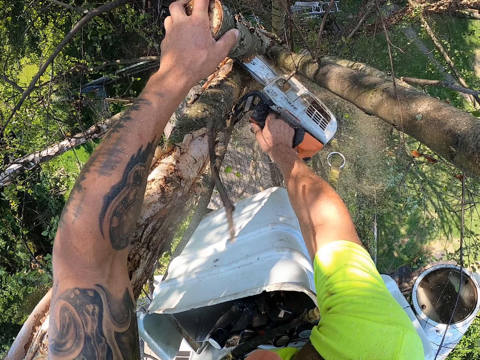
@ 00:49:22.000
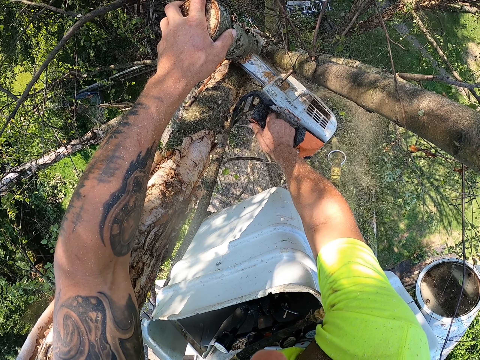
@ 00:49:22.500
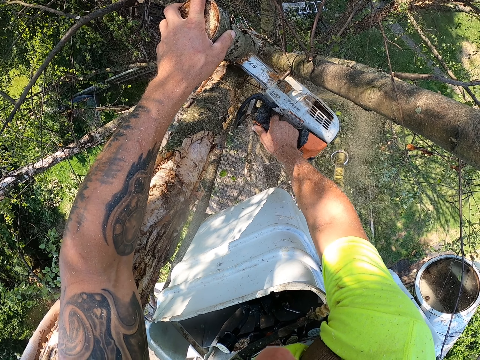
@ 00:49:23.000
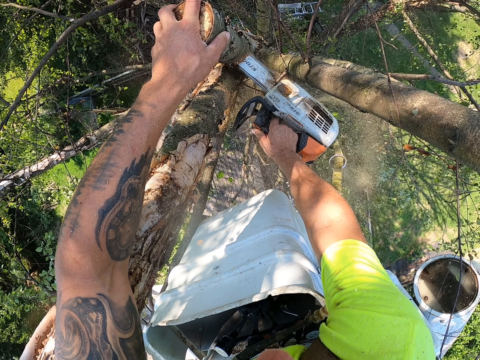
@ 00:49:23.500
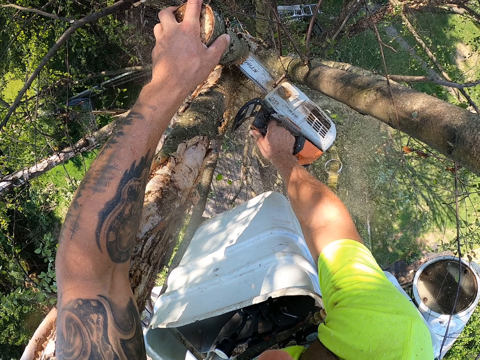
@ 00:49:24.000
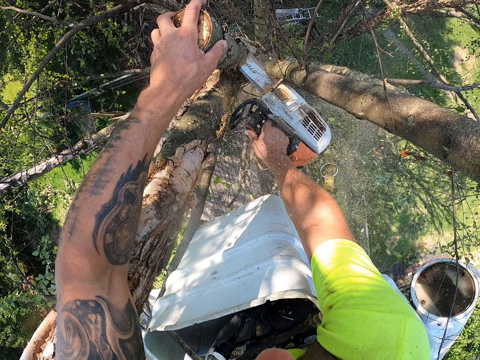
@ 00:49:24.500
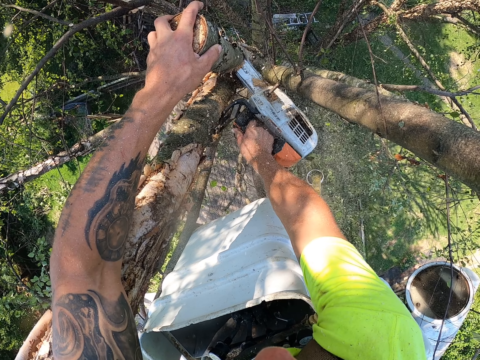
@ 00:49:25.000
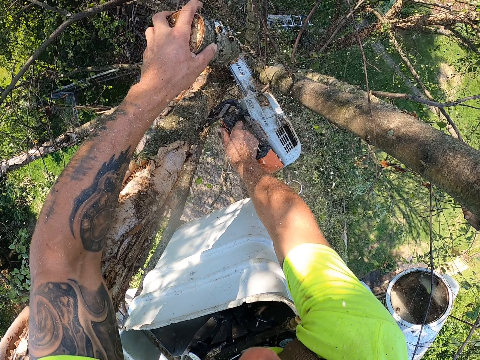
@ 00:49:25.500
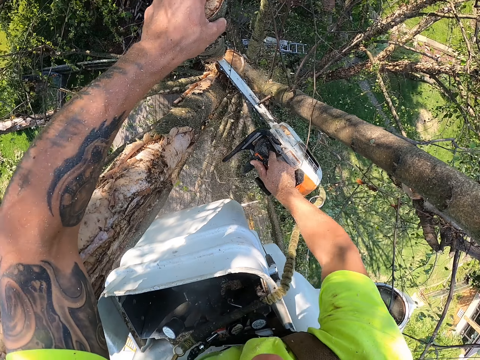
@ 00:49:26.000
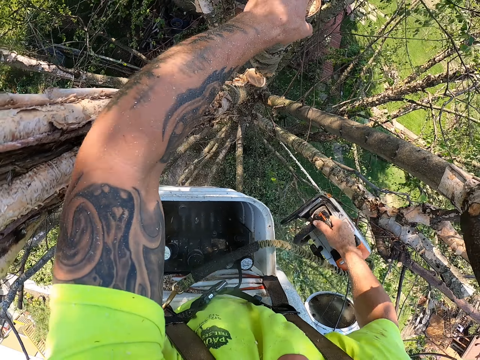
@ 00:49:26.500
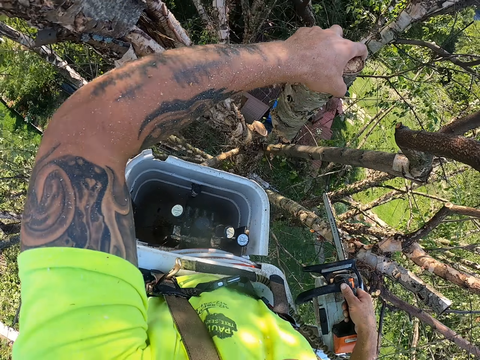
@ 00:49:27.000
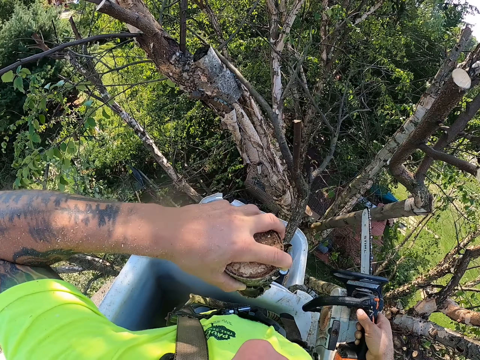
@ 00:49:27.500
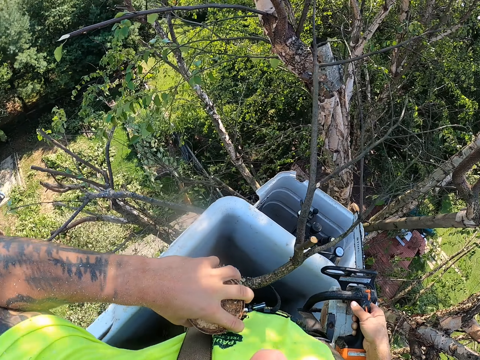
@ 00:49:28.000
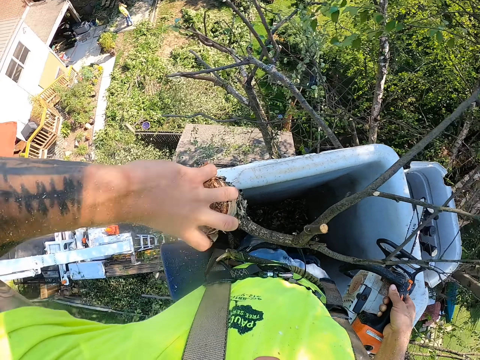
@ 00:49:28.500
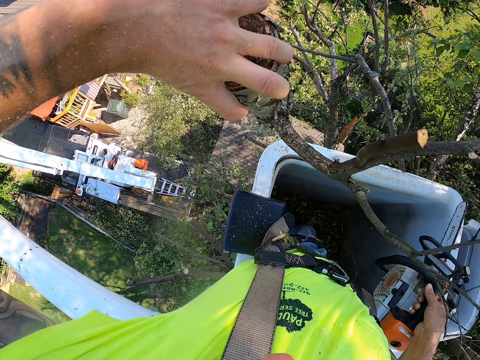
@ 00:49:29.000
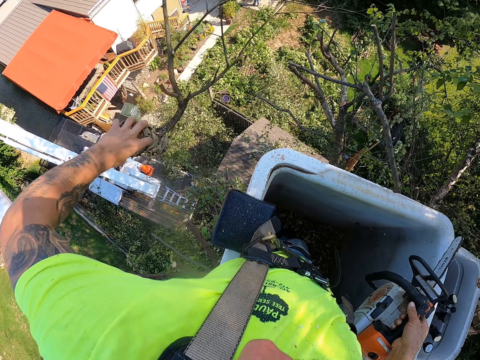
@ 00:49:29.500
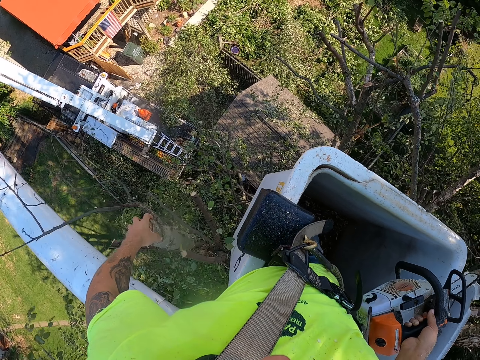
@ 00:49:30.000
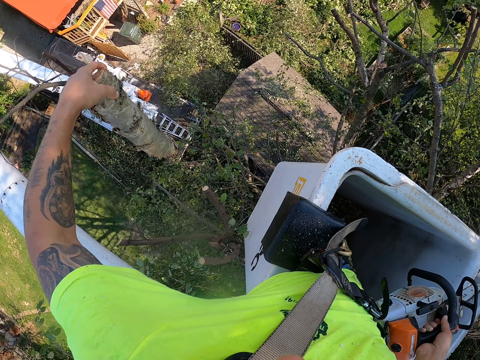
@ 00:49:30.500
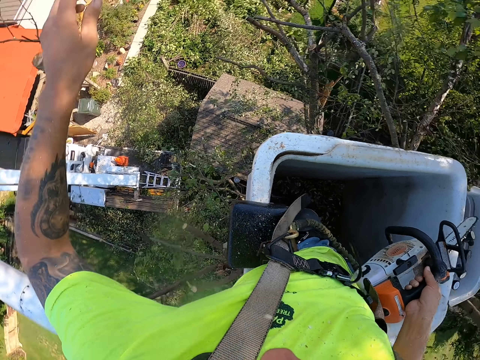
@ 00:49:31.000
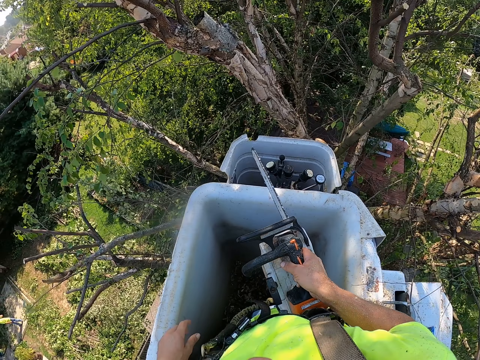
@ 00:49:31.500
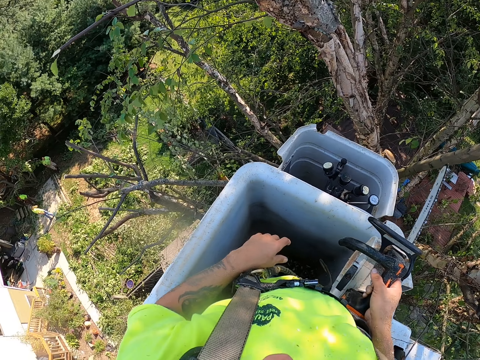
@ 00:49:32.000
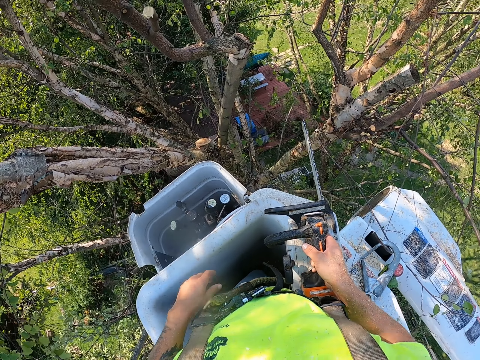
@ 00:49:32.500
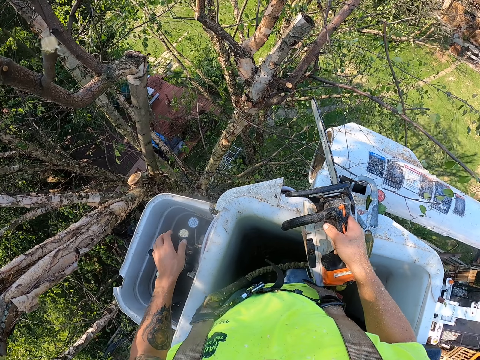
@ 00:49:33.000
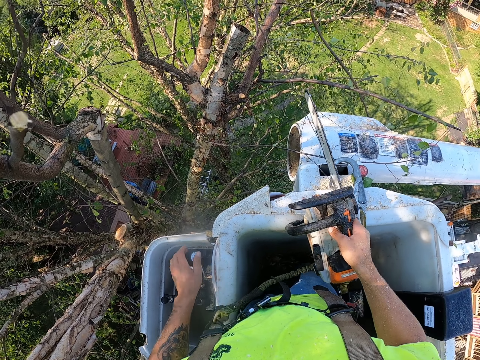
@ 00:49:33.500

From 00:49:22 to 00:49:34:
The camera wearer cuts the tree branch with a saw. He throws the tree branch to the ground with his left hand.

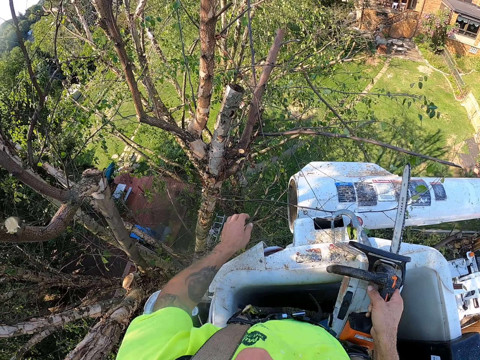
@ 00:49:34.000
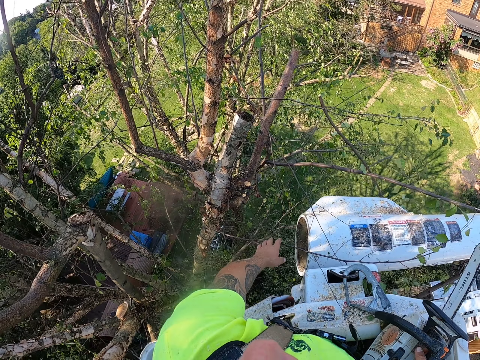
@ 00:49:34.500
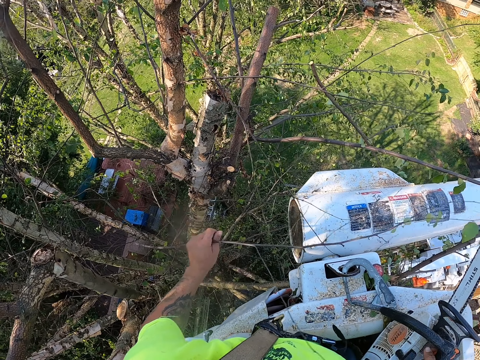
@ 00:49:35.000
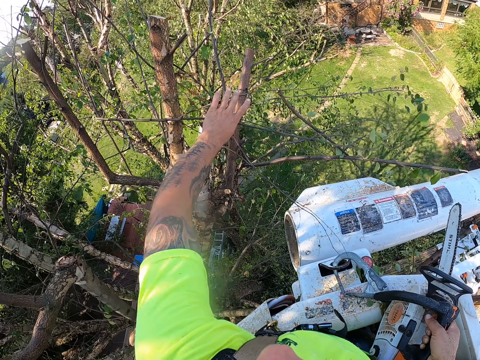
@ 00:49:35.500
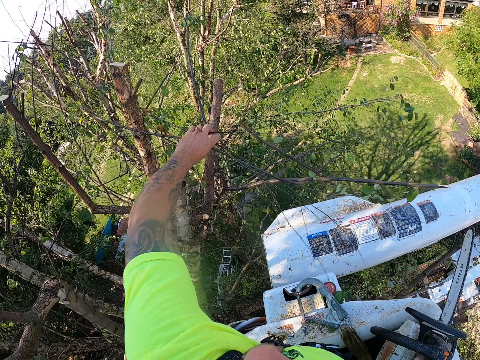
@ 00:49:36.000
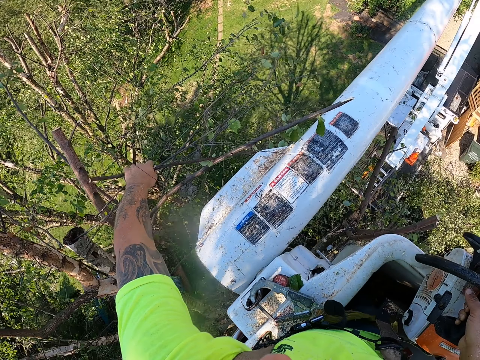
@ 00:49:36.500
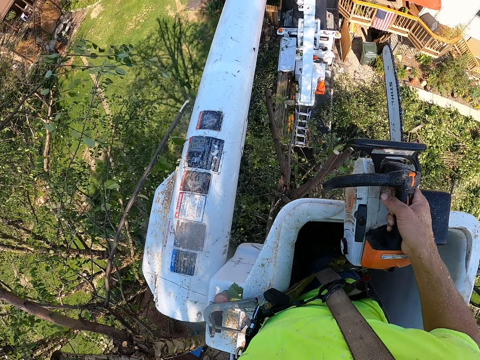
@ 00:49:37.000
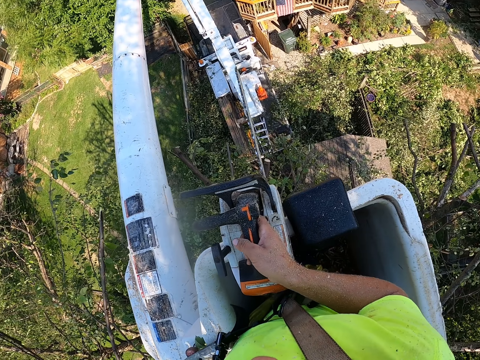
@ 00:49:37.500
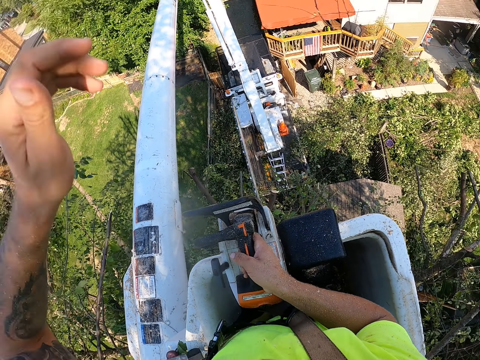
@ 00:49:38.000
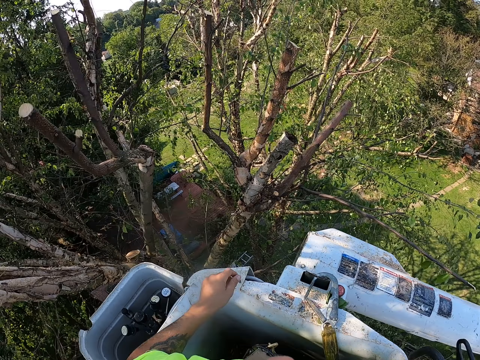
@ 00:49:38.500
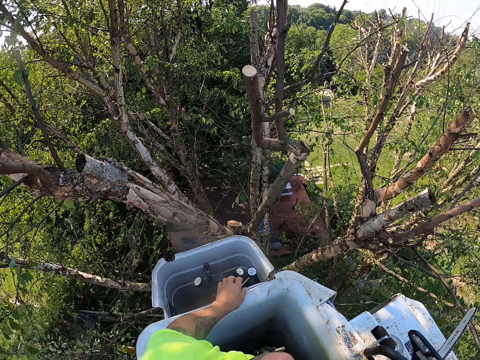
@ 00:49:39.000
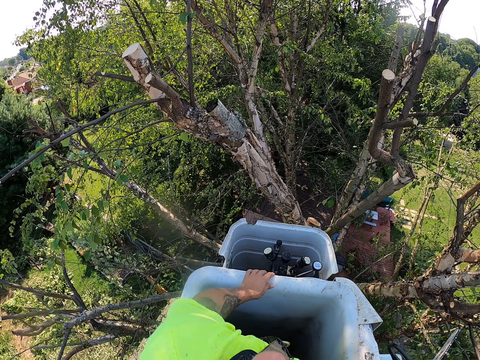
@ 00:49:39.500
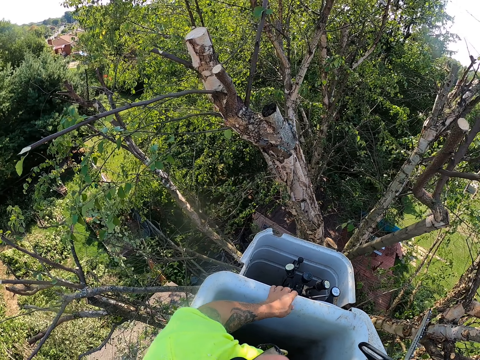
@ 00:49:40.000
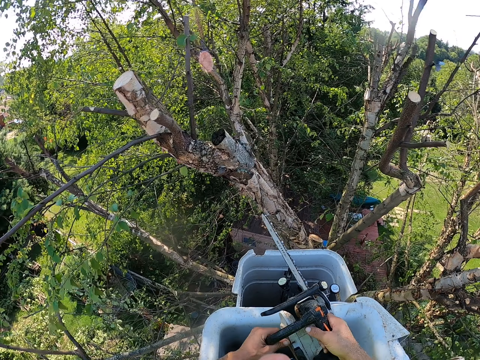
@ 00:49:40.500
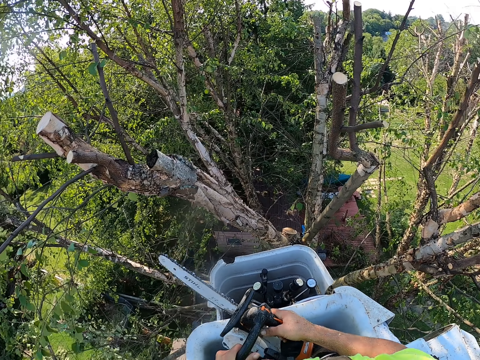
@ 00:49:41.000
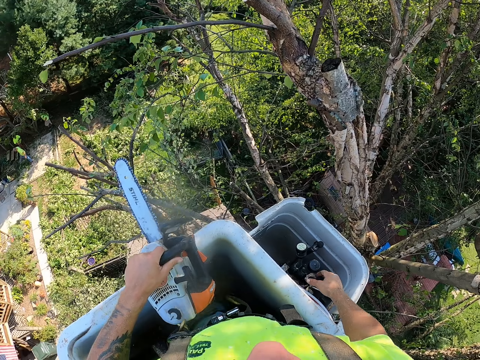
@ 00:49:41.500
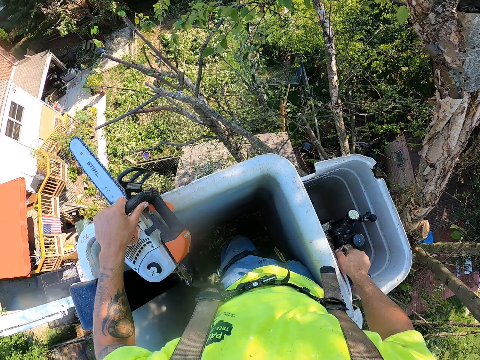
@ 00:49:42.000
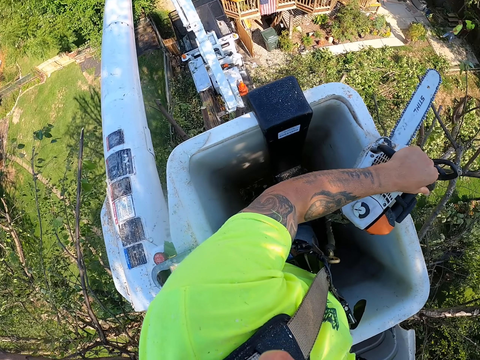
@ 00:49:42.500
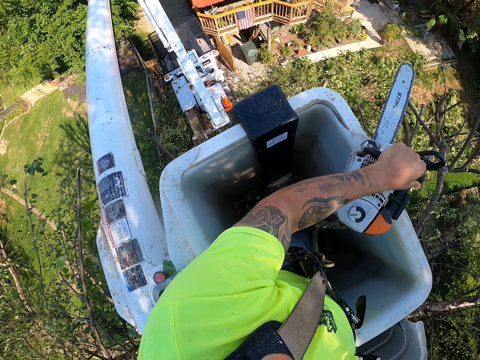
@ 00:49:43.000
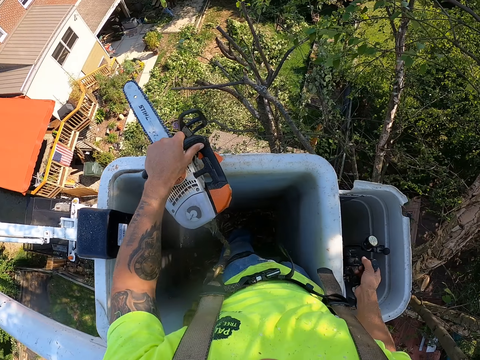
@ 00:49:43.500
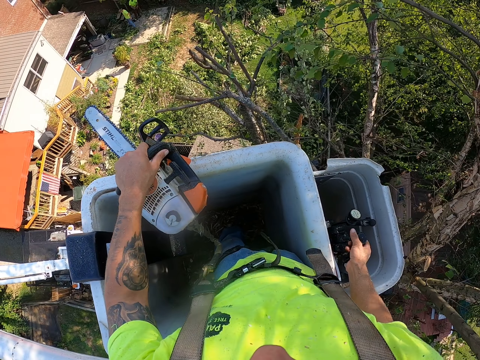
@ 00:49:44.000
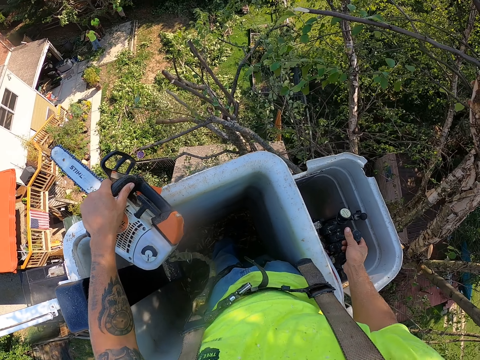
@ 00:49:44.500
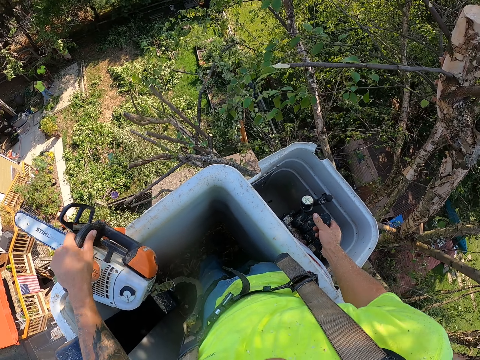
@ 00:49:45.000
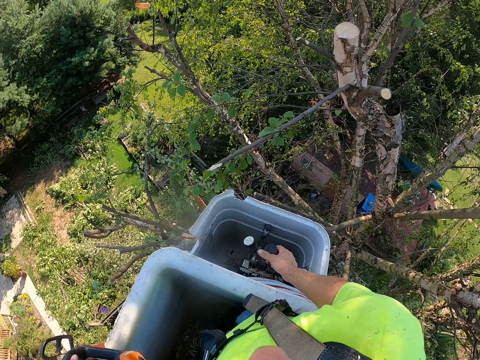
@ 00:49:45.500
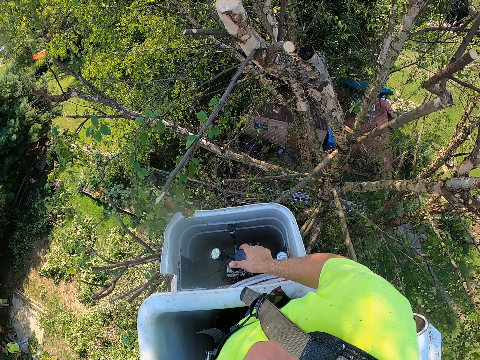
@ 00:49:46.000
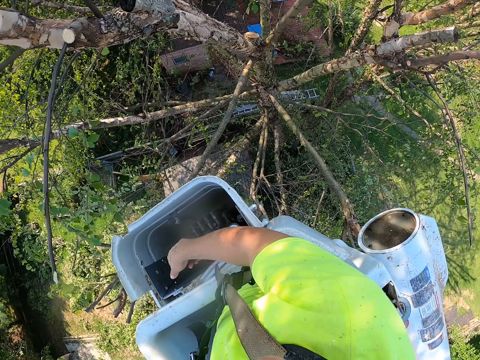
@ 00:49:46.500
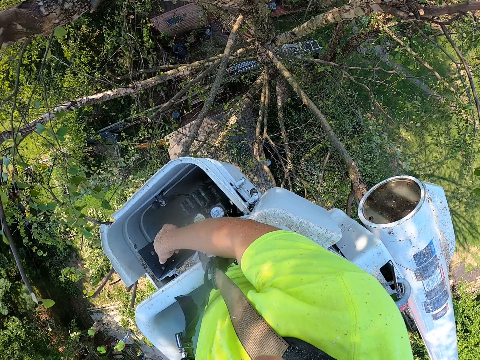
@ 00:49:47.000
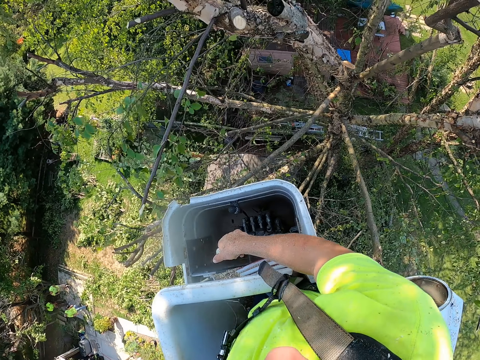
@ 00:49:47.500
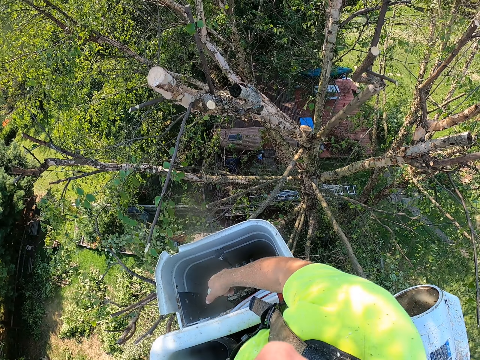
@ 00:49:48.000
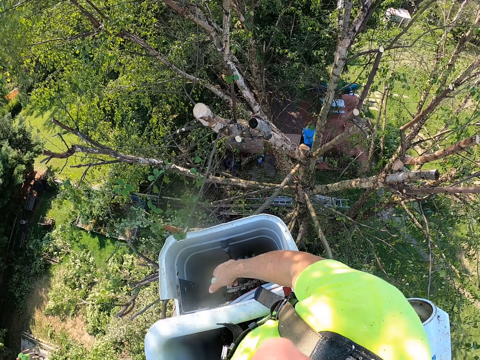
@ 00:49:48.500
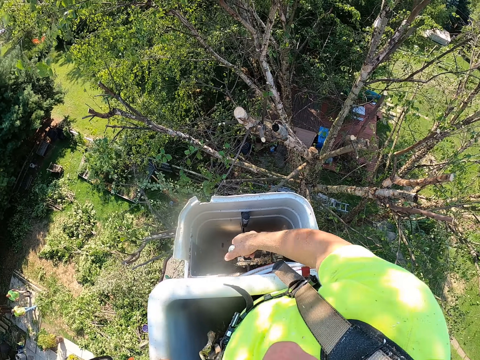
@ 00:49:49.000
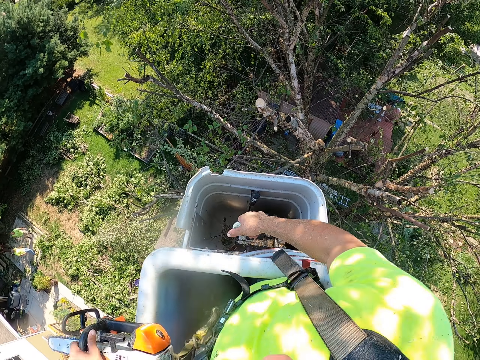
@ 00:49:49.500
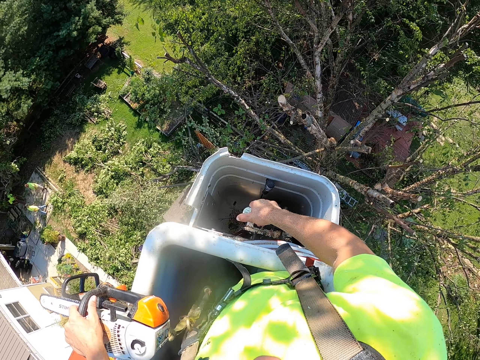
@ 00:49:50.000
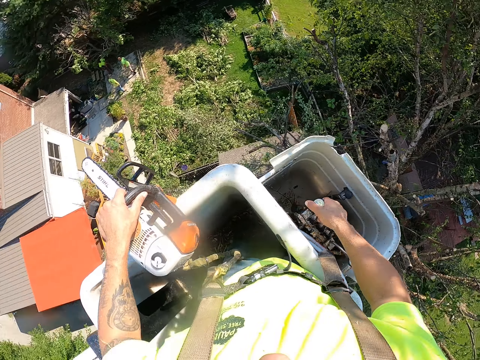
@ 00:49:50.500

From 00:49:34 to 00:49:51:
The camera wearer removes some tree branches on the tree with his left hand. He collects small pieces of trees. He throws the pieces on the ground. He passes the electric saw machine from his right hand to his left hand. He operates the boom lift with his right hand. He moves the lift towards the tree.
